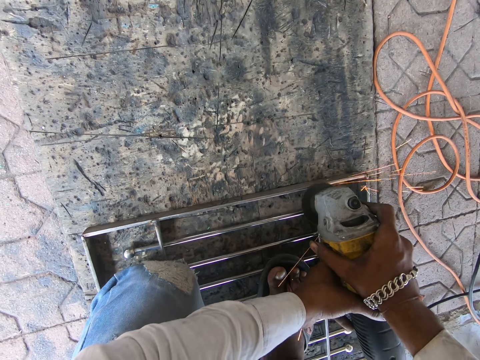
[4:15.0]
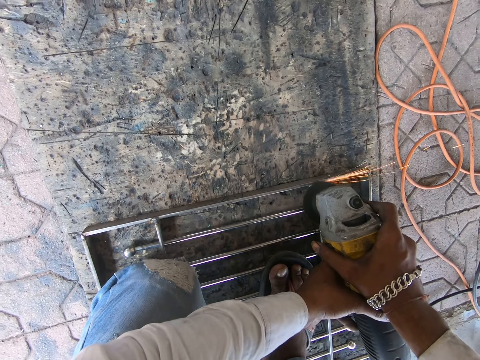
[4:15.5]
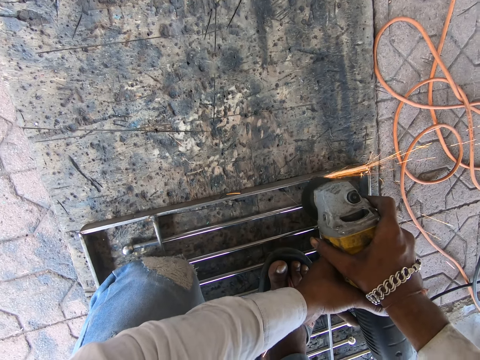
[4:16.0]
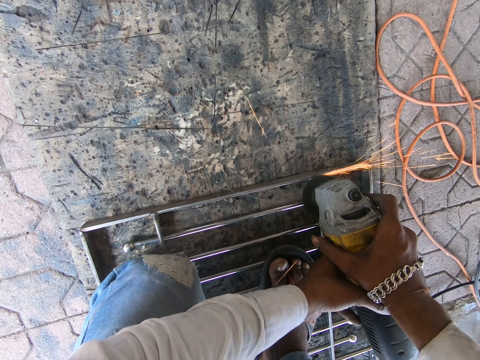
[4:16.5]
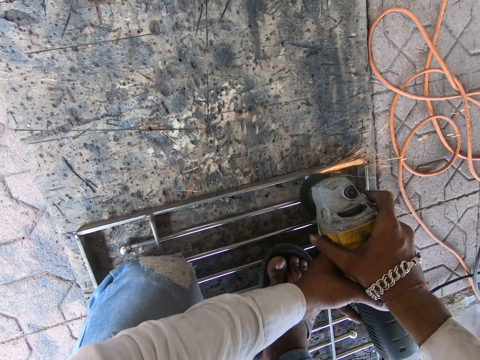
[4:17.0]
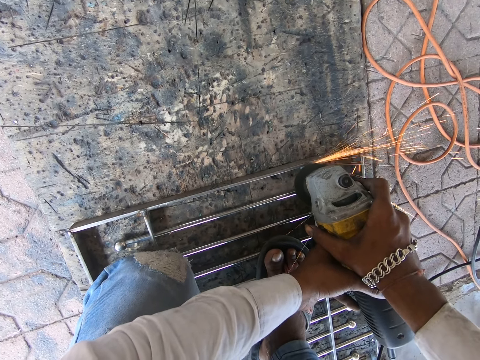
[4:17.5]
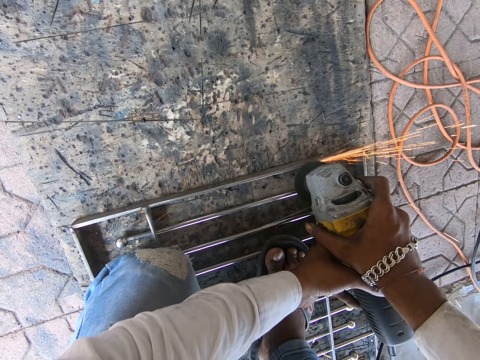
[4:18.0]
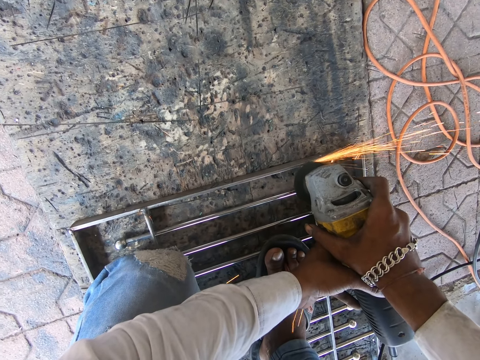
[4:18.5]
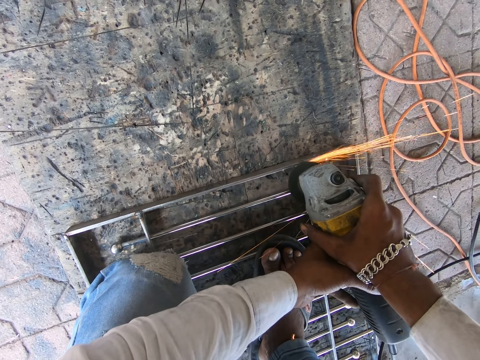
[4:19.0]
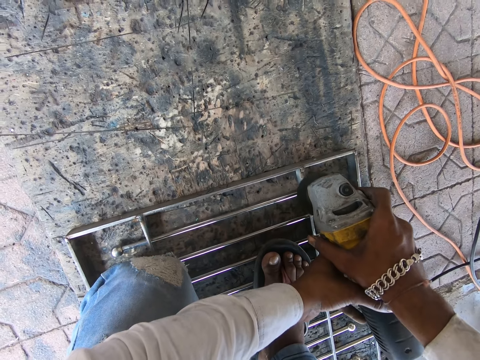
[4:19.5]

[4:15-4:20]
The camera wearer grinds metal with a grinder.

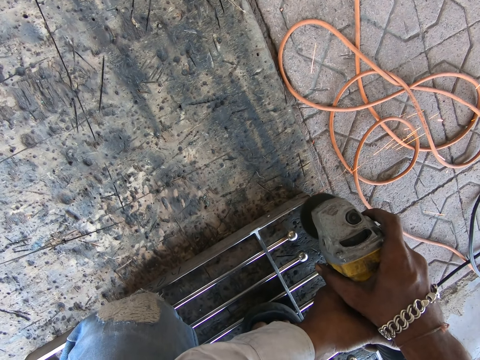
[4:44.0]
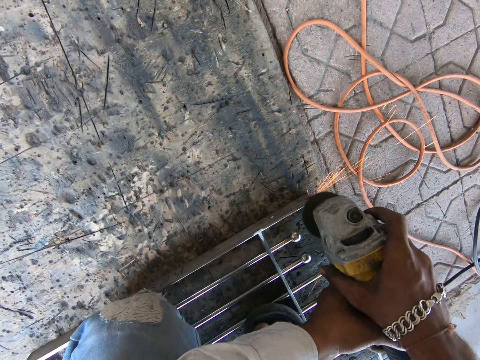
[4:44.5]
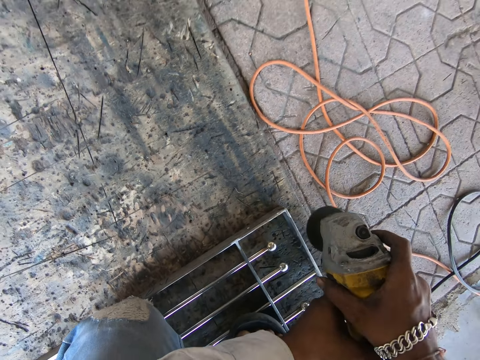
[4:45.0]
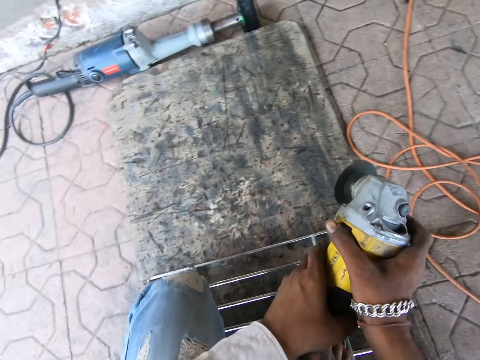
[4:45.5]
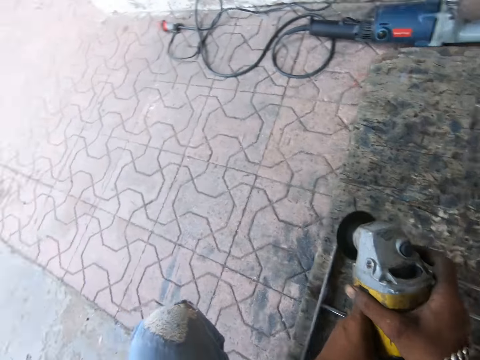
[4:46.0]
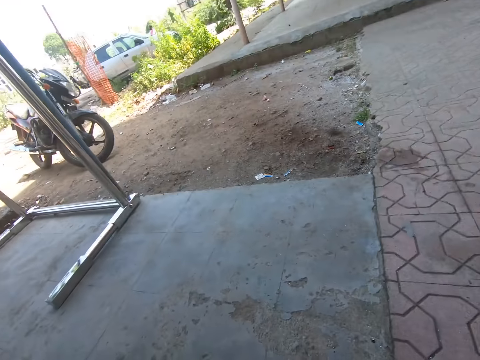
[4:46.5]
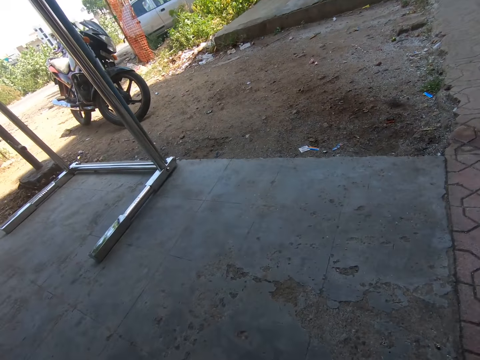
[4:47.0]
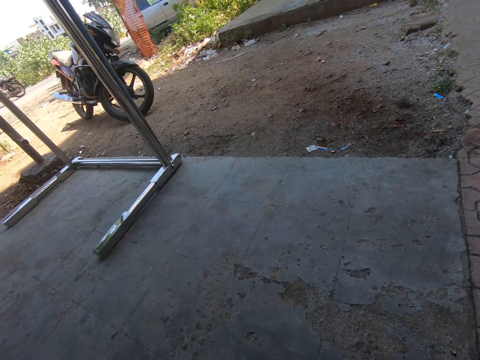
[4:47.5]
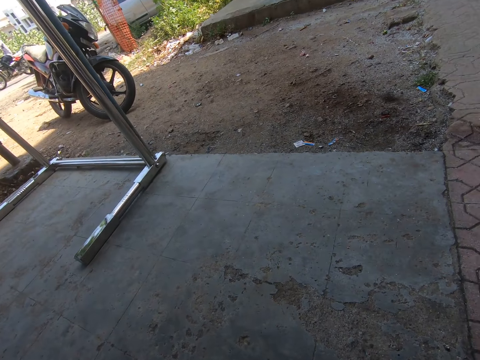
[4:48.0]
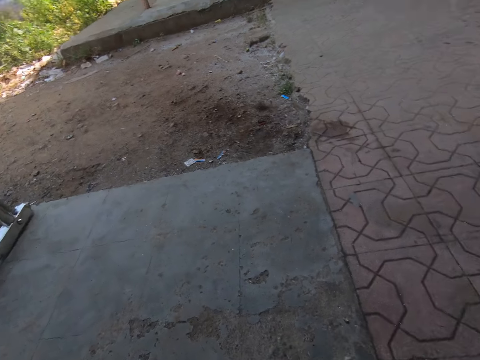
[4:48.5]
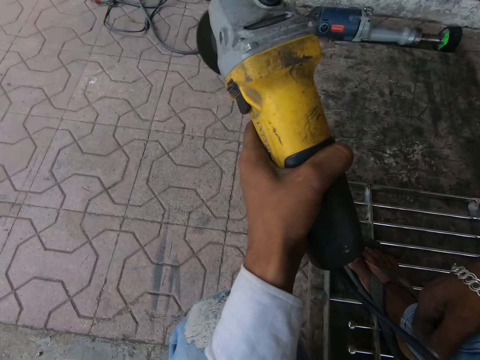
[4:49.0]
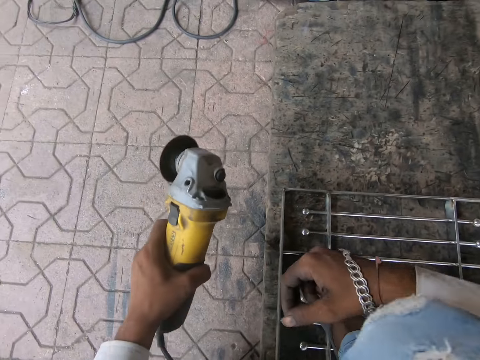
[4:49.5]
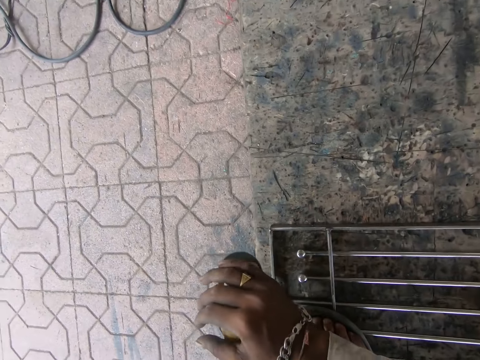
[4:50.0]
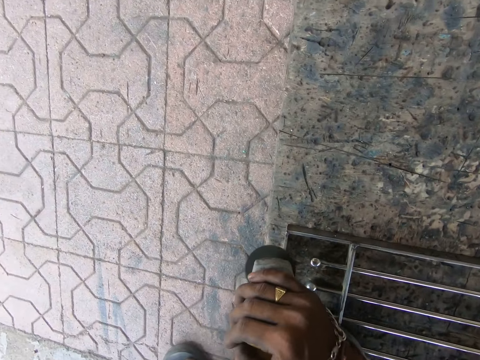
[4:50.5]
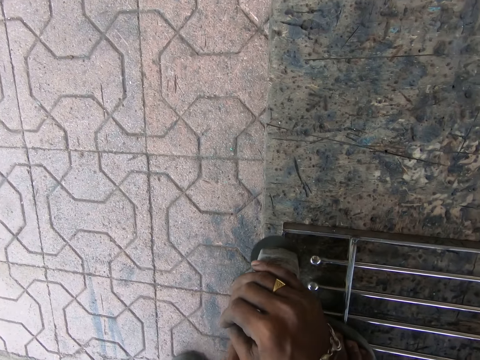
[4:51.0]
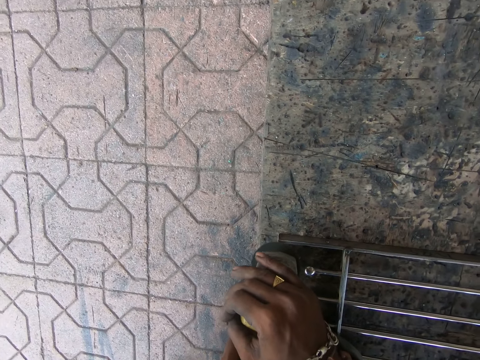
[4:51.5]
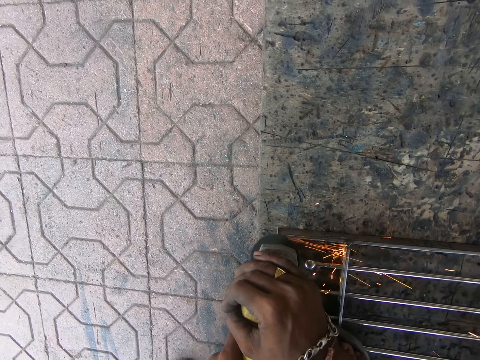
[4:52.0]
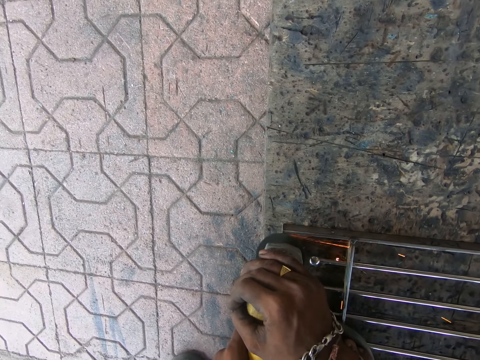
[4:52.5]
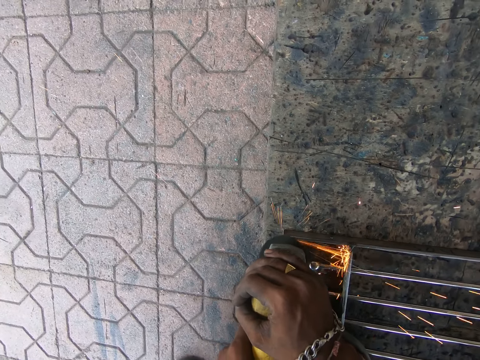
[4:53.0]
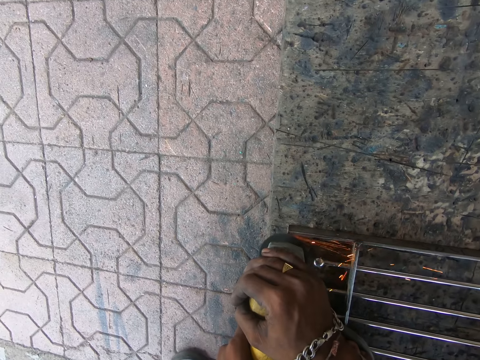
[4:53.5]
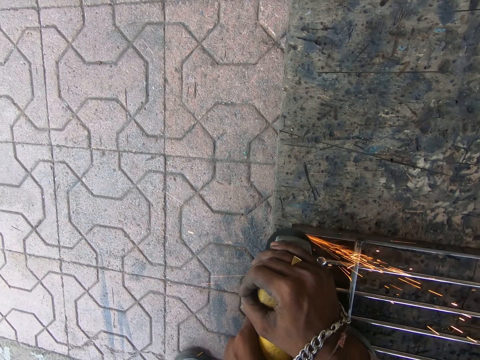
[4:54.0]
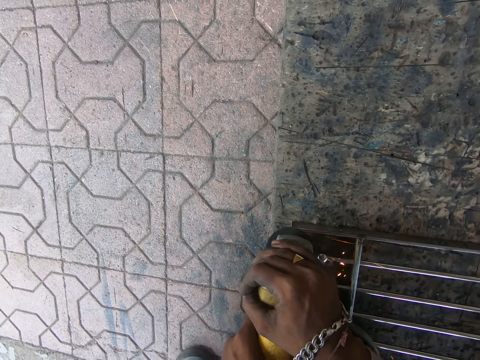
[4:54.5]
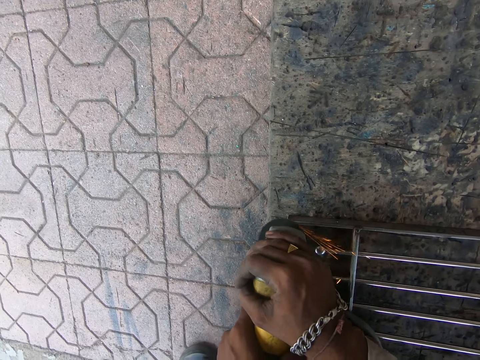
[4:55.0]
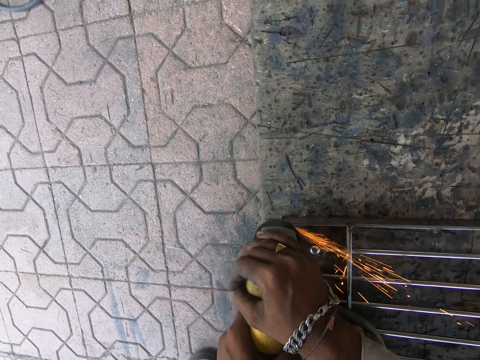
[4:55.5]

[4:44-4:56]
The camera wearer lifts the electric rotary tool from the iron burglary on the floor with his hands. He talks to a man. He looks at a bike. He smooths the iron burglary on the floor with the electric rotary tool in his hands.

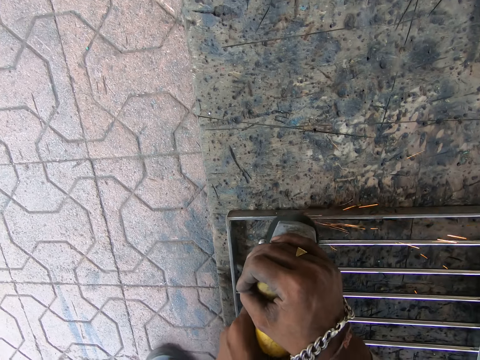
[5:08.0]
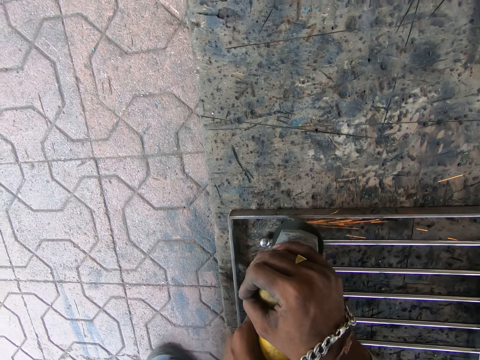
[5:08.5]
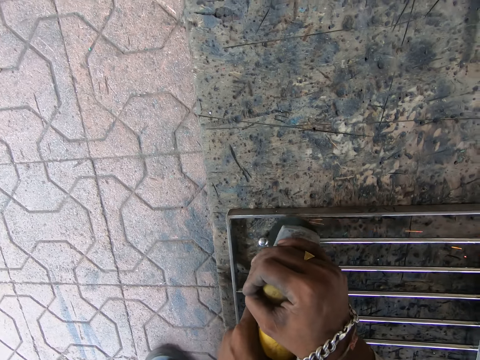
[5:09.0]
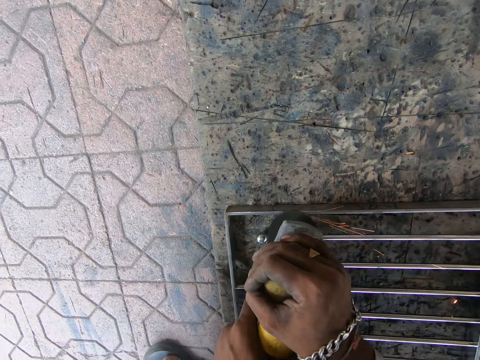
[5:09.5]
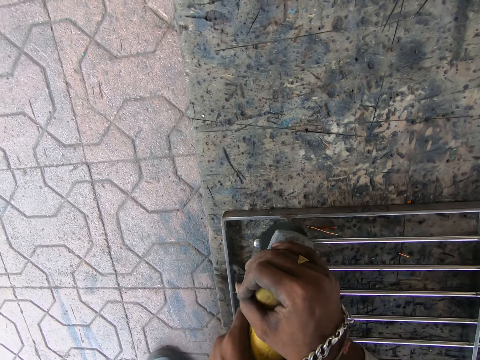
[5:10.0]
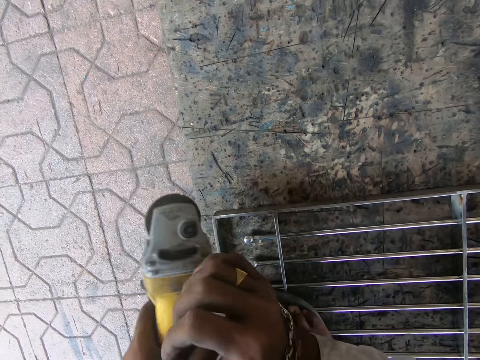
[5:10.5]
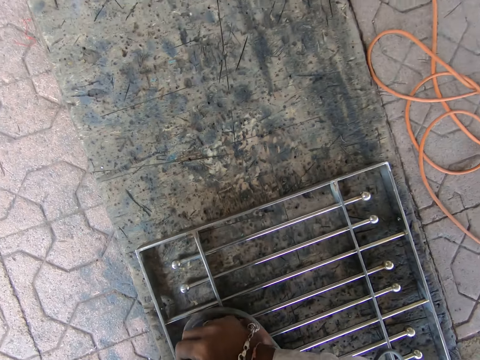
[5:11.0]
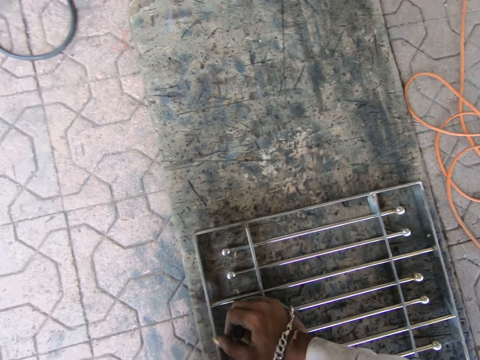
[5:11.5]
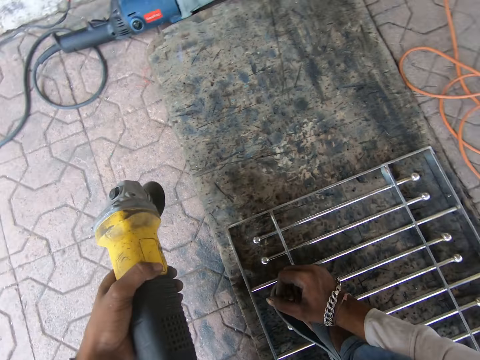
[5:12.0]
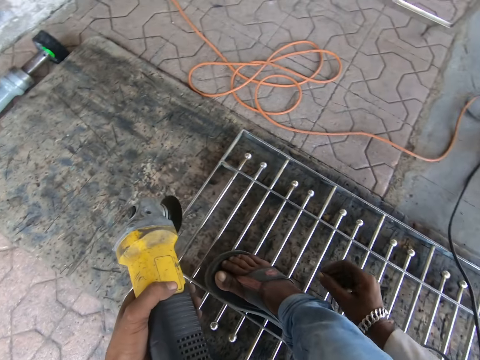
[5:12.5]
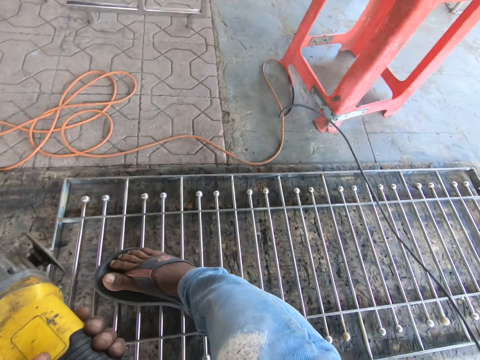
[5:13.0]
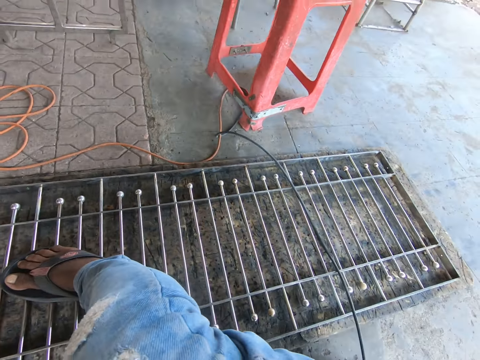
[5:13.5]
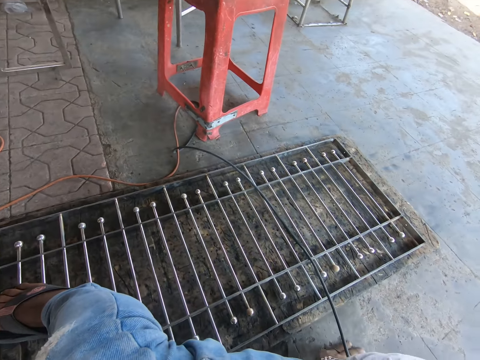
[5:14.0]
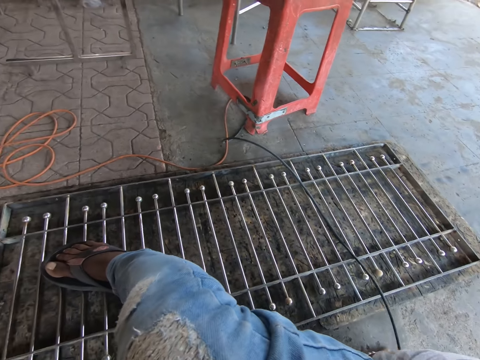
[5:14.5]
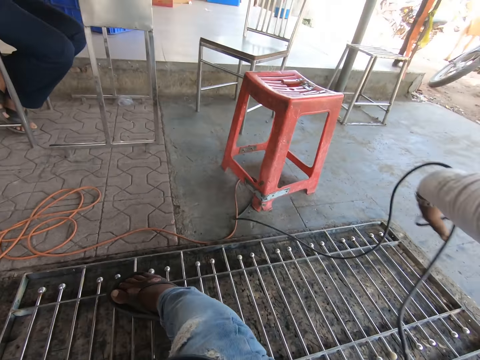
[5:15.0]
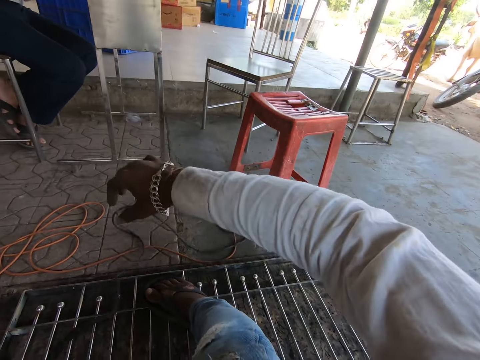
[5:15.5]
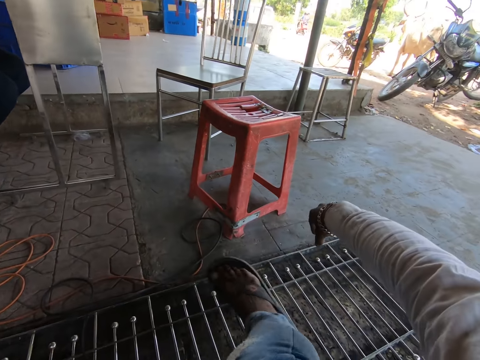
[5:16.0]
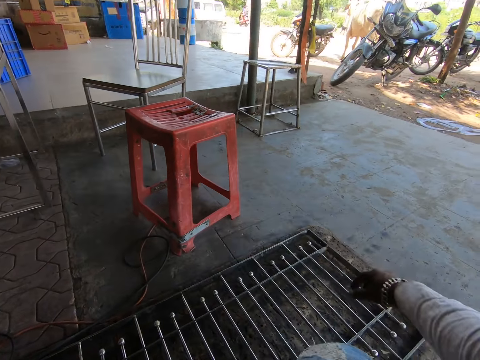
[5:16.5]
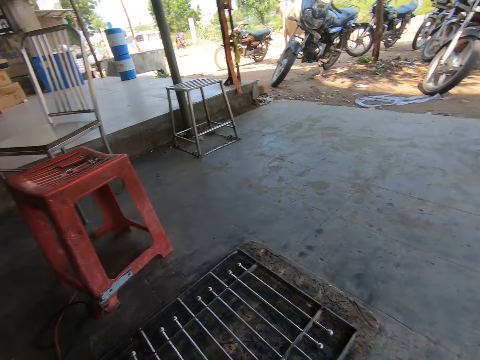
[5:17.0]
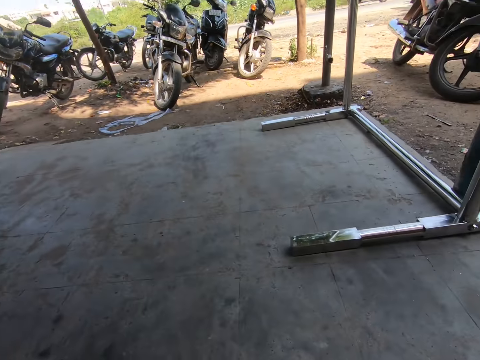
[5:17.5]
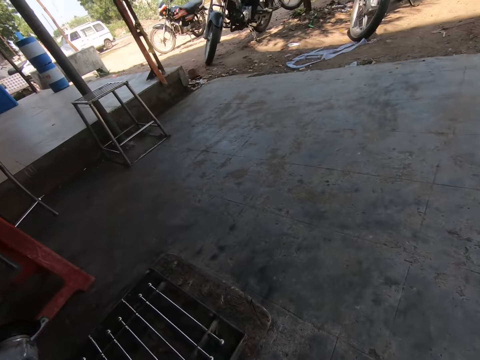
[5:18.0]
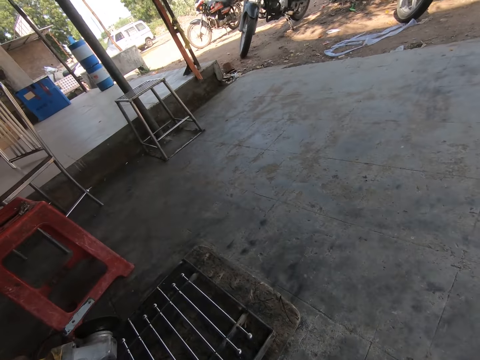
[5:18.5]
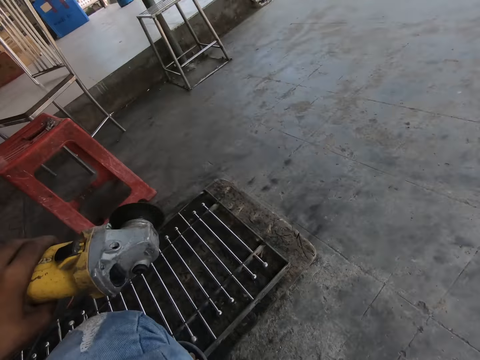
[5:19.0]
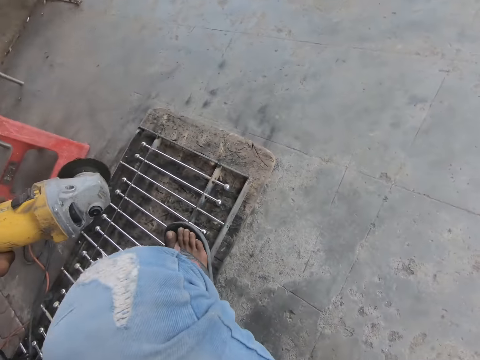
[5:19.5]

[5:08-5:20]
The camera wearer lifts the electric rotary tool from the iron burglary on the floor with his hands. He places his right hand on his right foot. He holds the grinder tool. He adjusts the electric rotary tool cable with his right hand.
